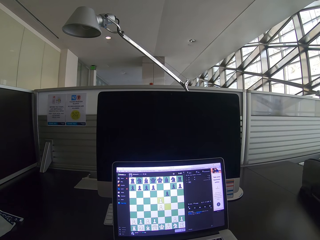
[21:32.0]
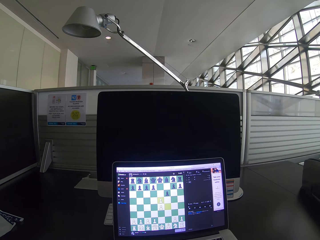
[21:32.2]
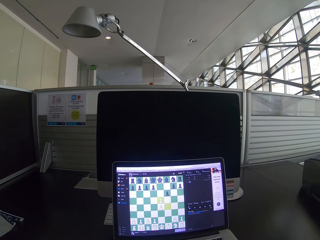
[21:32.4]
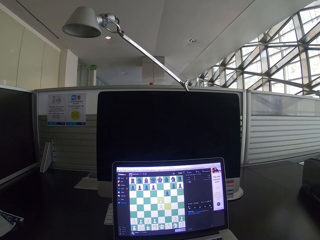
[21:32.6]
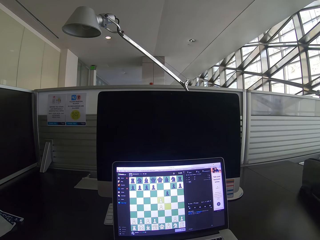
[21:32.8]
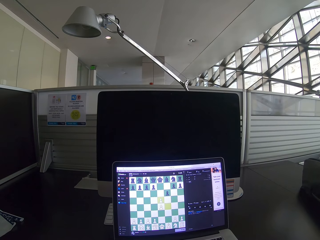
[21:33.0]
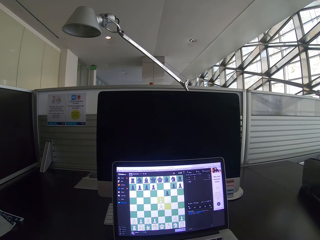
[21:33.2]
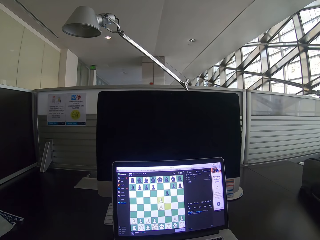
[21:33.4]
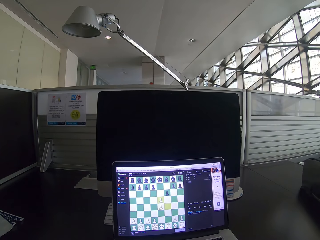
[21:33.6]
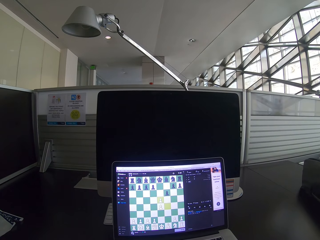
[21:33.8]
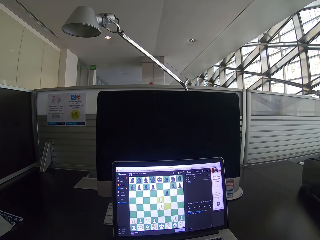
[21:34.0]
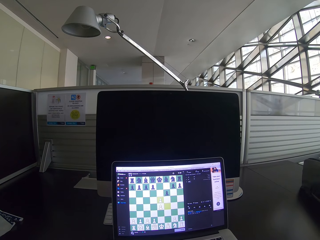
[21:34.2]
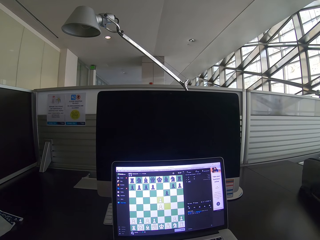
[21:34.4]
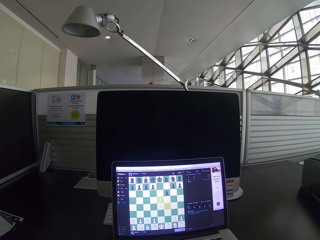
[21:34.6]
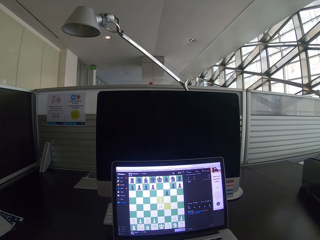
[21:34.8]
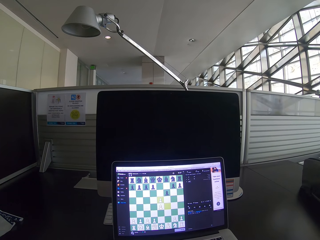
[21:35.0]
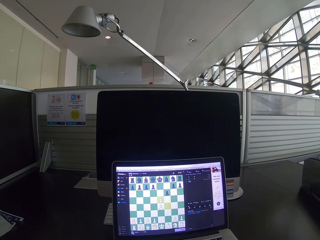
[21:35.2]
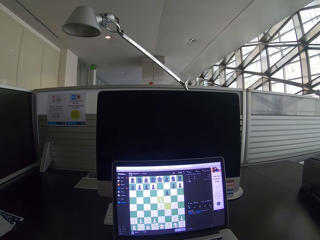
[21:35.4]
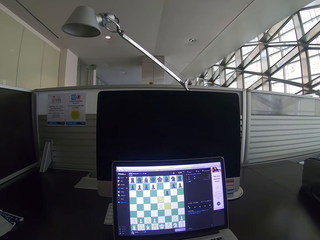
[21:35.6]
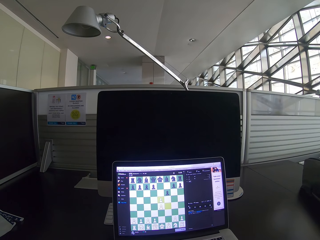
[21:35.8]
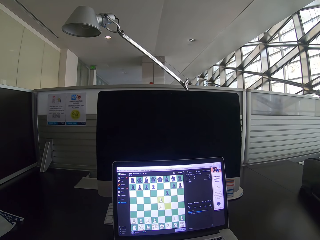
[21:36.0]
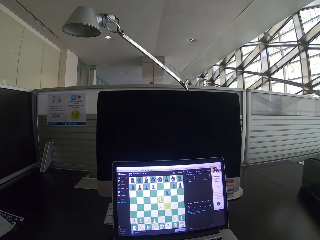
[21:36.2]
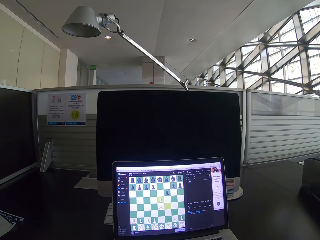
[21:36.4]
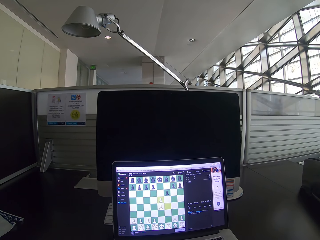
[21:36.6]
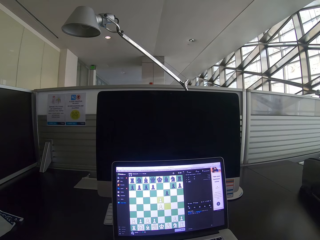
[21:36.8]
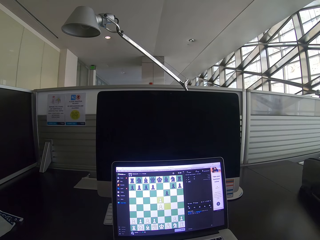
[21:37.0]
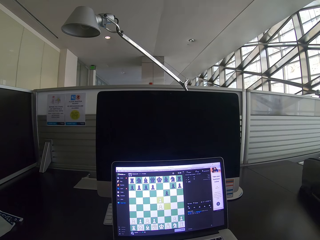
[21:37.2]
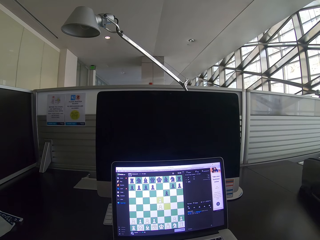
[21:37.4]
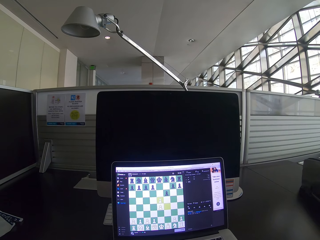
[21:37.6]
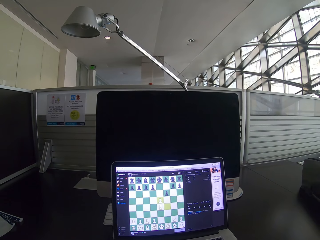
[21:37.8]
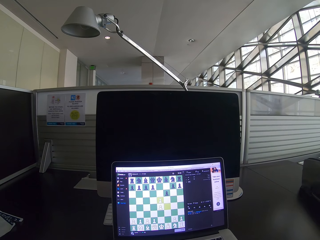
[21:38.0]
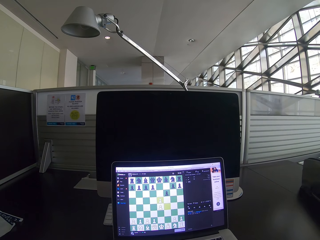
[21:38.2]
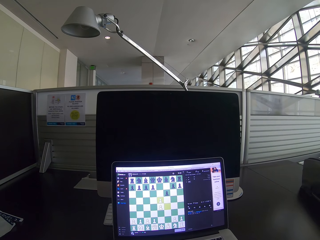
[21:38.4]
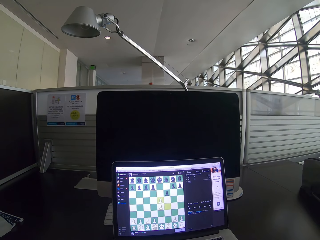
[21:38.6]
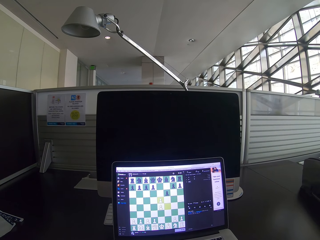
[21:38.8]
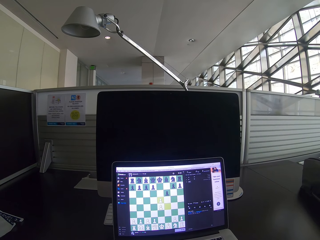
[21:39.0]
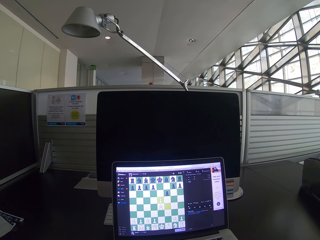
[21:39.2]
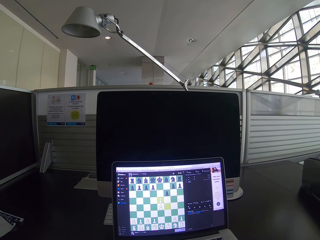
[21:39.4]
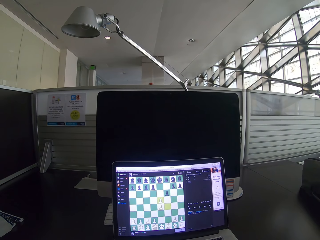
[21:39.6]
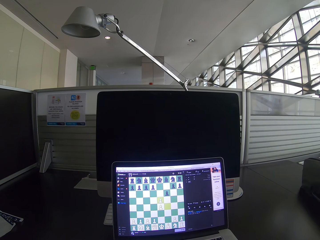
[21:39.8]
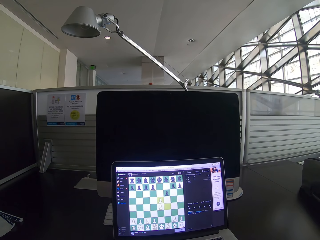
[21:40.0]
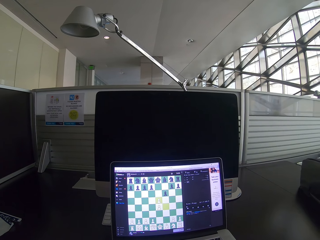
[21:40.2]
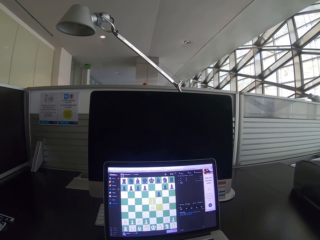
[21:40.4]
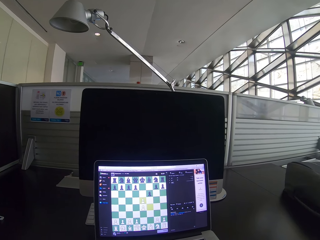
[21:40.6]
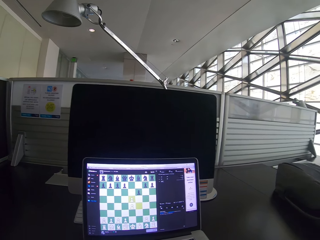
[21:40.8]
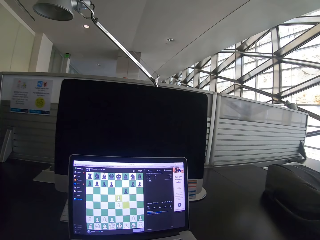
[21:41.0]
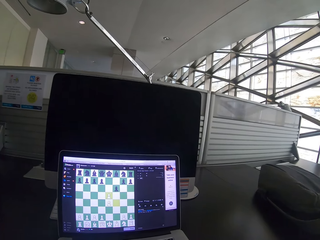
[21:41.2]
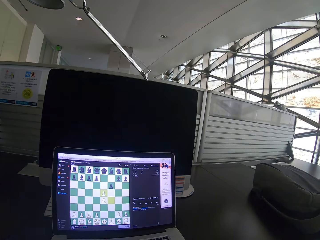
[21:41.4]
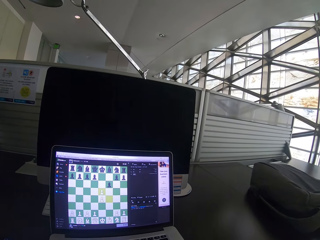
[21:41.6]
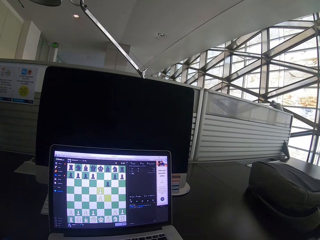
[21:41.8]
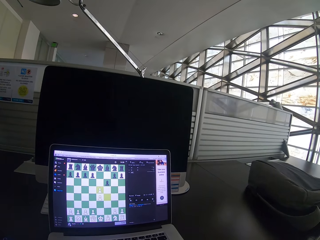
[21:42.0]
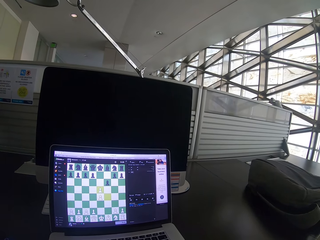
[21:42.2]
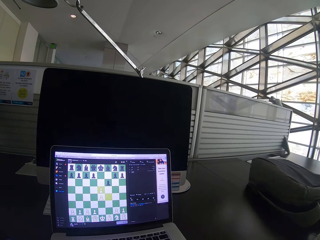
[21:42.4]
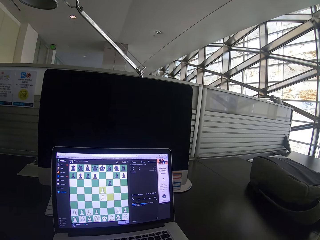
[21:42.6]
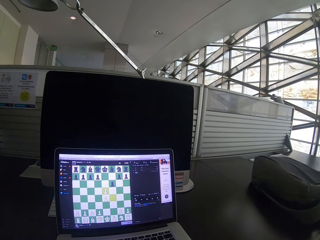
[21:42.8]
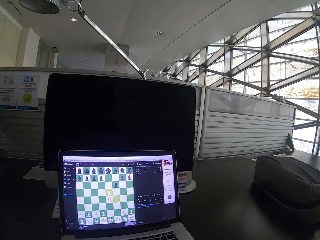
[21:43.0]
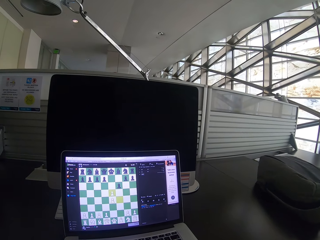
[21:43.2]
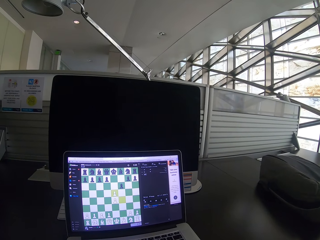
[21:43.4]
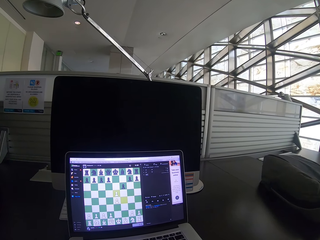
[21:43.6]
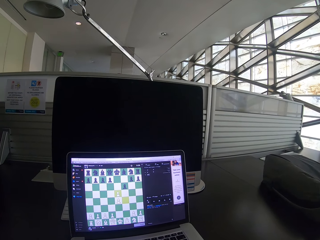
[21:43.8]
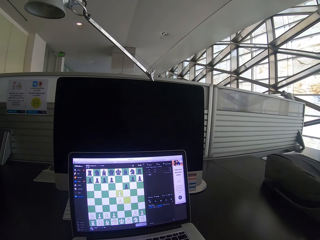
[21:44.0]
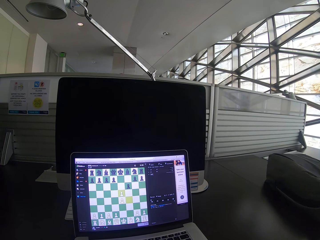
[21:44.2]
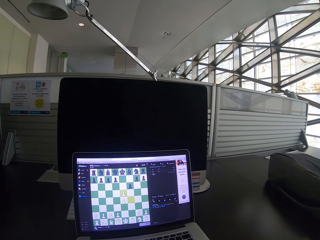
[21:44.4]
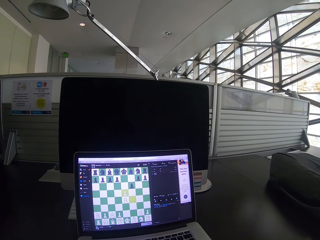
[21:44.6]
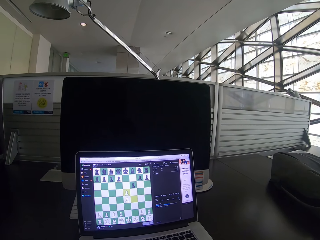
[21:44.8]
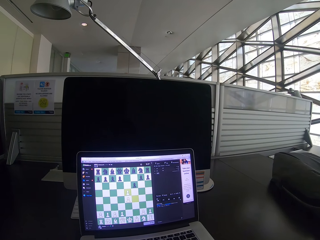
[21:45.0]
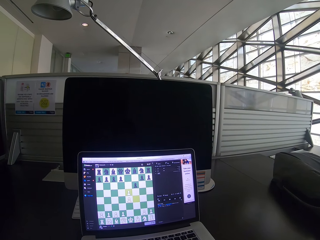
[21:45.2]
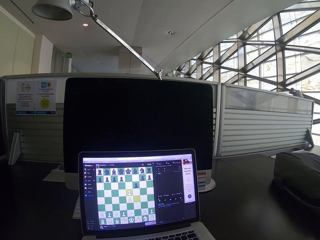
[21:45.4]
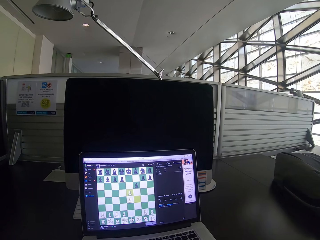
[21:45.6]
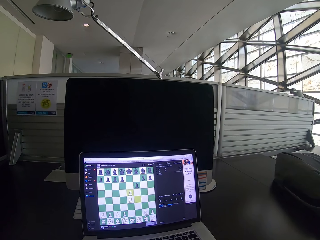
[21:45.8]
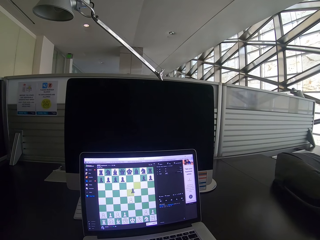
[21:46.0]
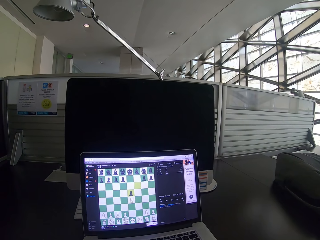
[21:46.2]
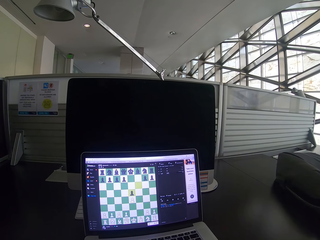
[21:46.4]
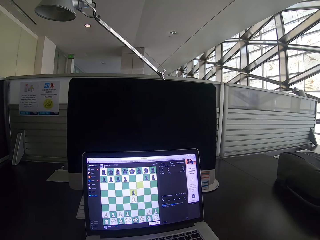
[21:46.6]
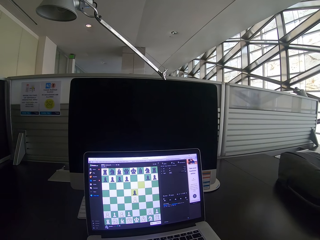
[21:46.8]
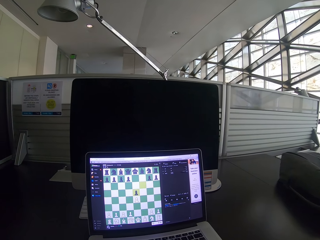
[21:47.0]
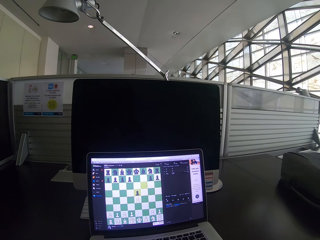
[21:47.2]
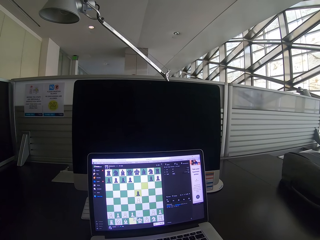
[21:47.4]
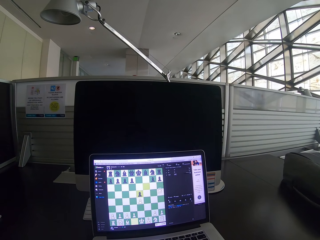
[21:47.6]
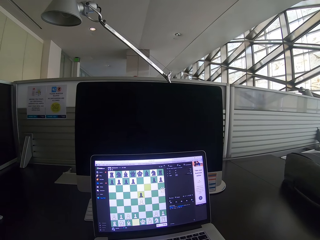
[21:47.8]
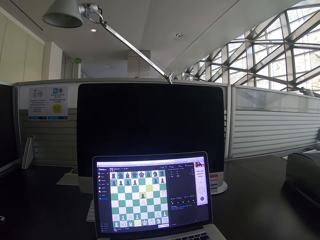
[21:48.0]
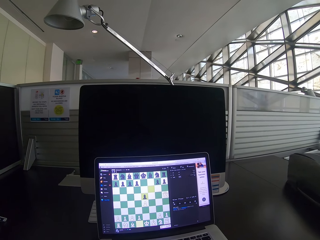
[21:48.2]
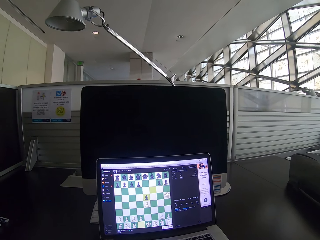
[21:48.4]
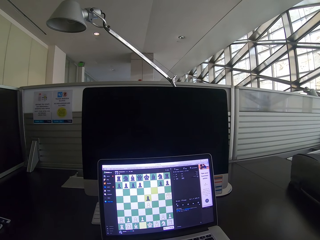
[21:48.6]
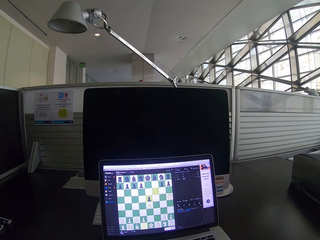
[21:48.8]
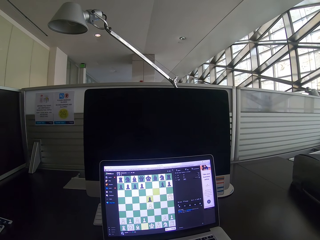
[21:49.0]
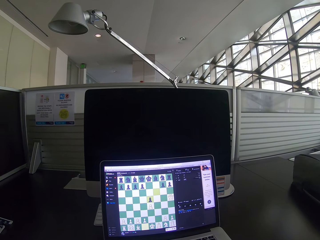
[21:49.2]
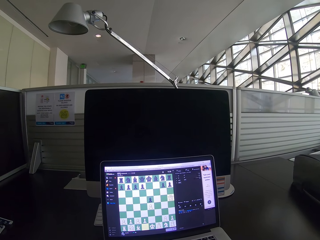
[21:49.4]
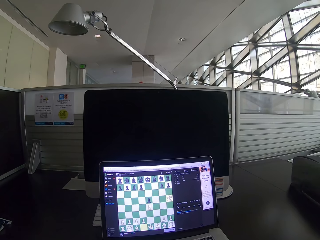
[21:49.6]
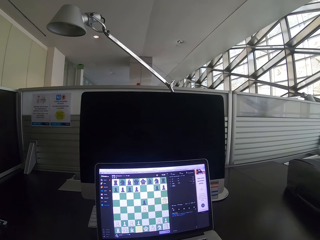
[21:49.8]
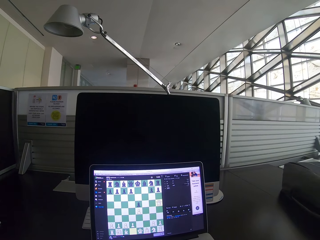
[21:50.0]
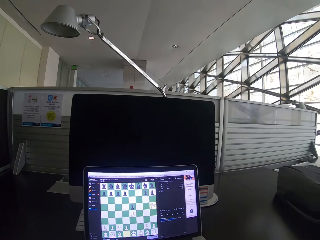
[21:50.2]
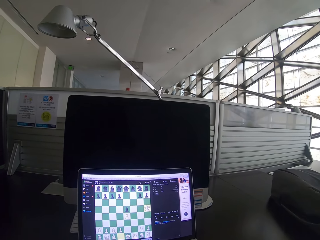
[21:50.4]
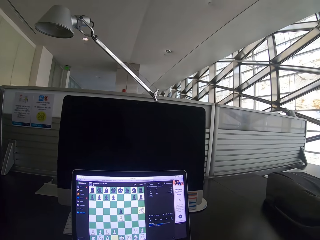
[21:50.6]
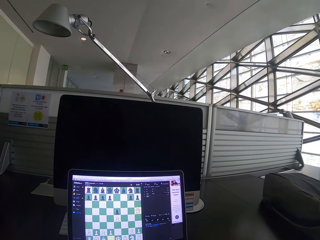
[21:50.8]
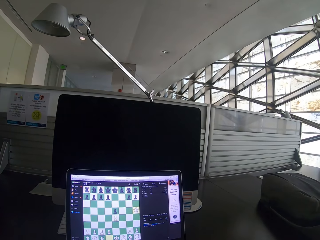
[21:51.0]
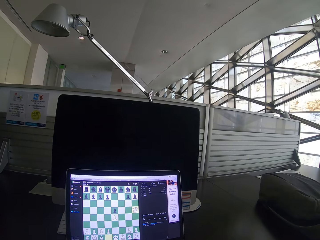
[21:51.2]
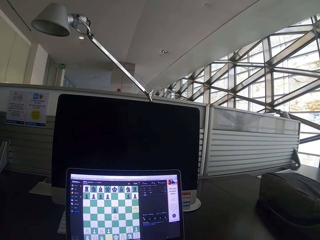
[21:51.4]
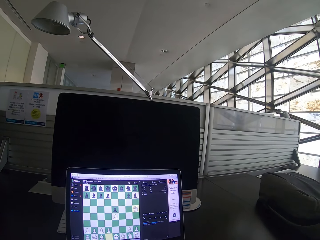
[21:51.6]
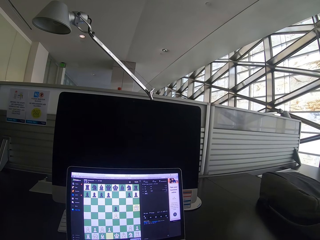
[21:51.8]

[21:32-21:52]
The camera wearer stares at the laptop. They play chess on the laptop.
